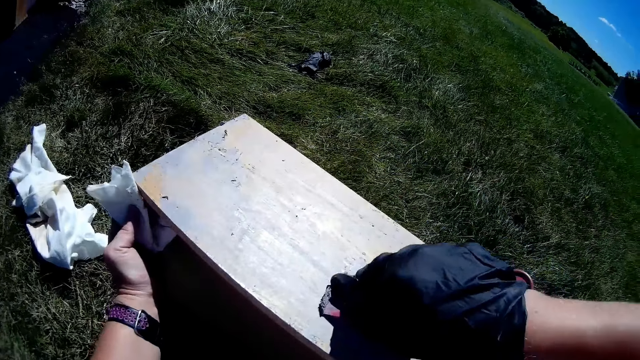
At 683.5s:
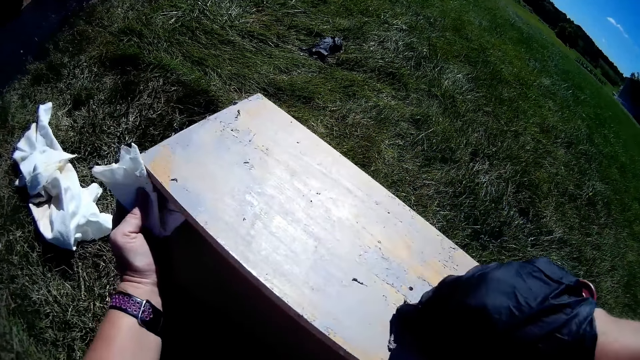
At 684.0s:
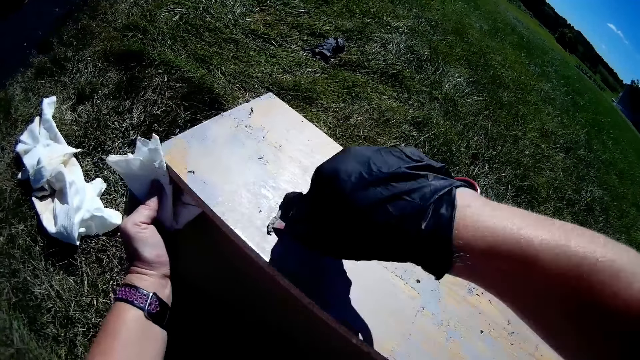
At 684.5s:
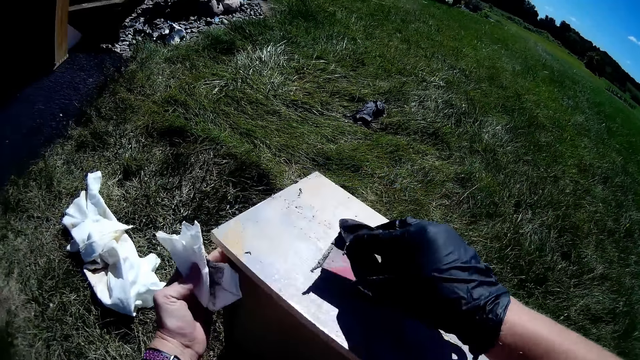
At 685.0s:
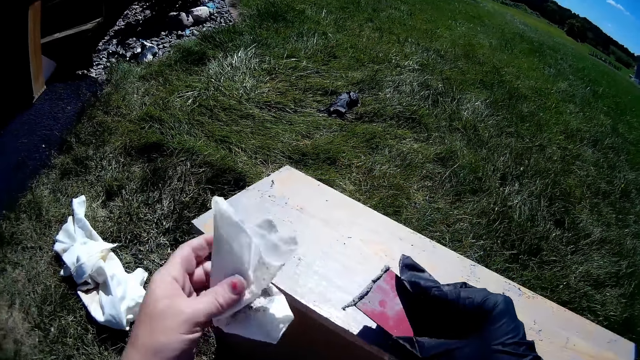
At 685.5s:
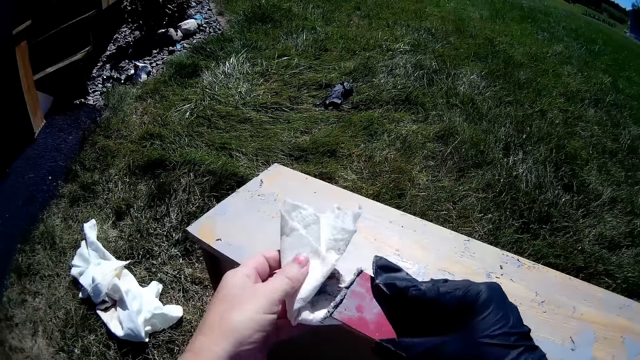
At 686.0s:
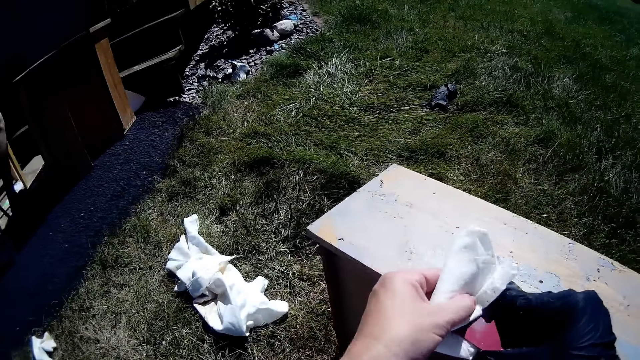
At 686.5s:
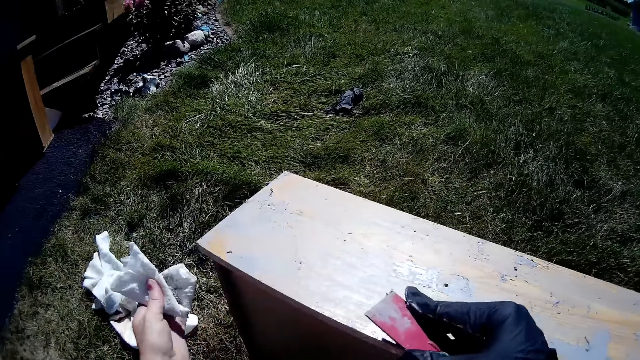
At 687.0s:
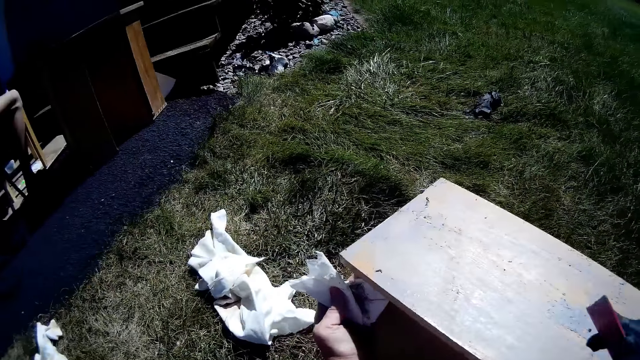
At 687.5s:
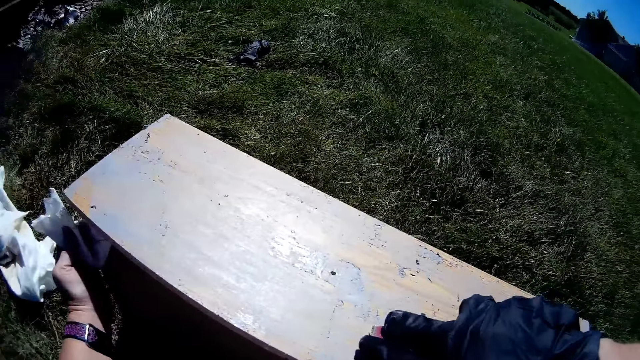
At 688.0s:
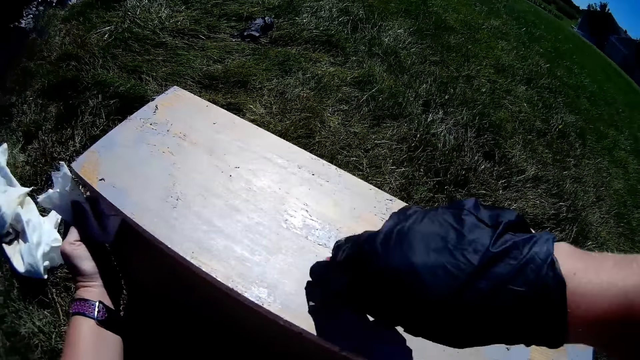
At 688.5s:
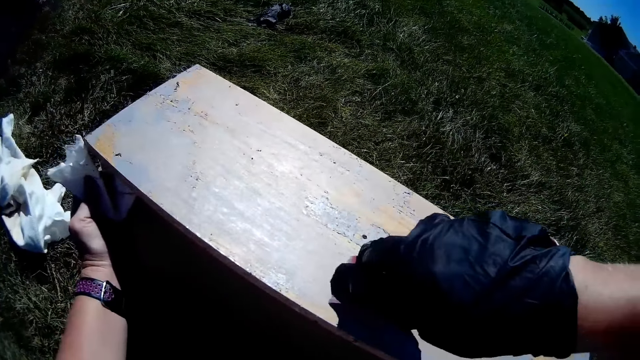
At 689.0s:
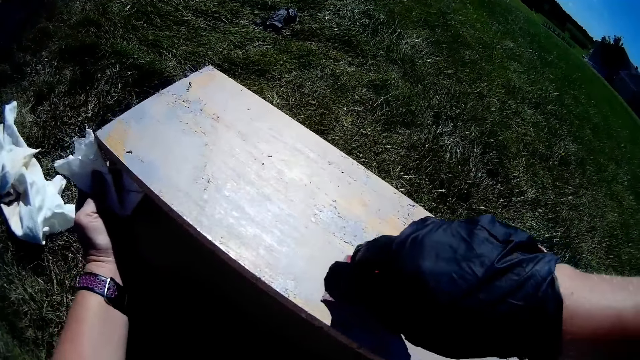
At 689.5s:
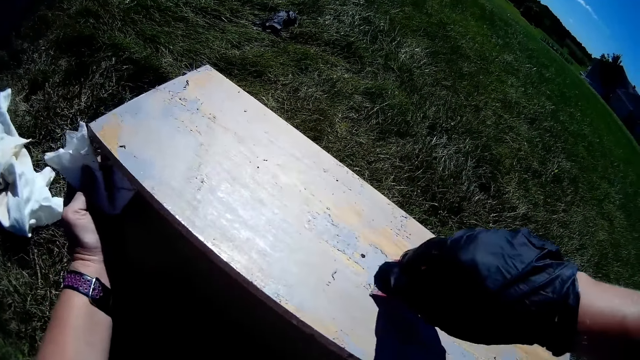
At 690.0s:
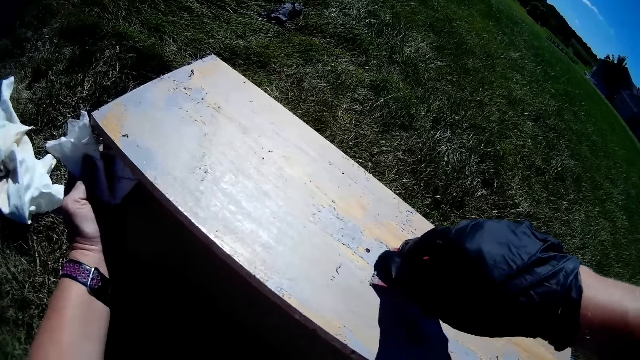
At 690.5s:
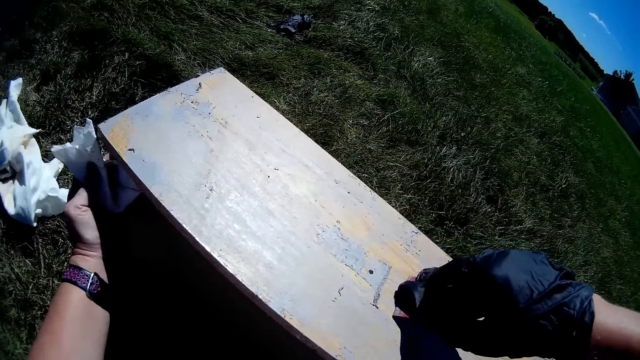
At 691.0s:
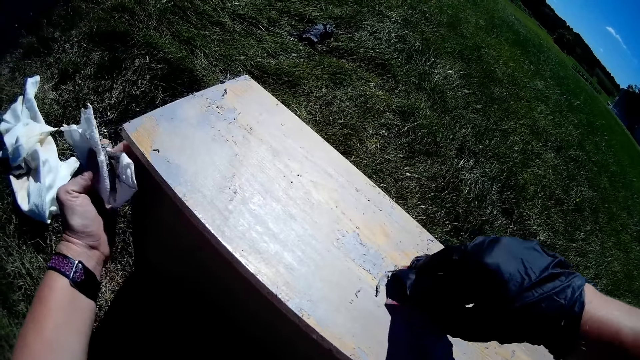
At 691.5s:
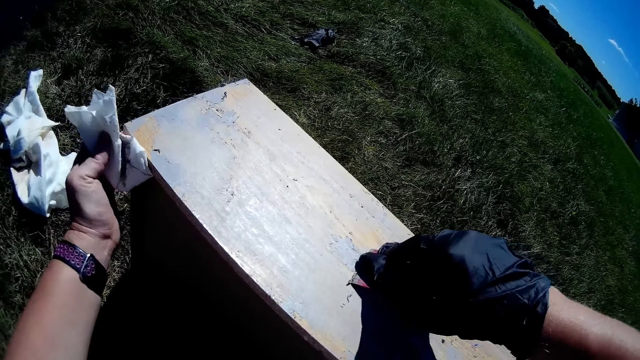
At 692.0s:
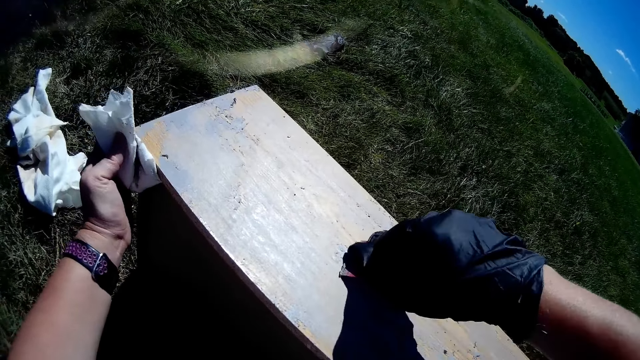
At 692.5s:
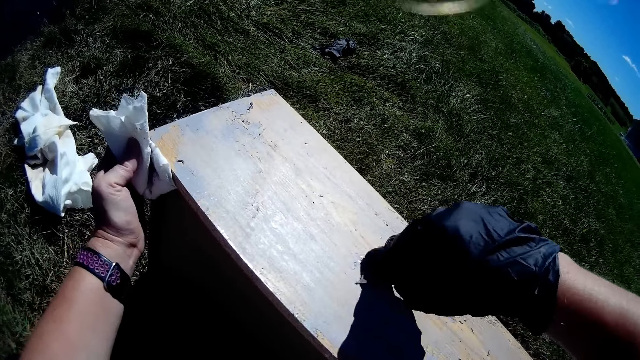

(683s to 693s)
The camera wearer wipes the paint scraper with a fabric or white paper. They scrape paint off the drawer with the paint scraper.

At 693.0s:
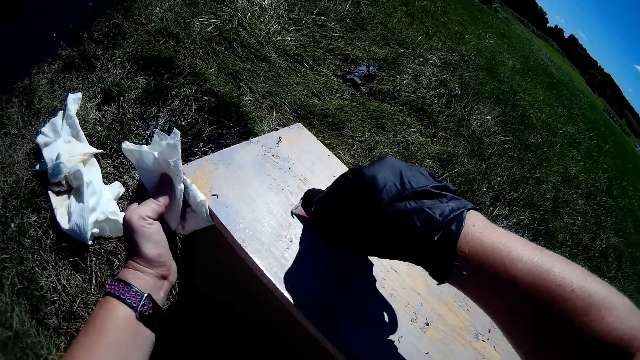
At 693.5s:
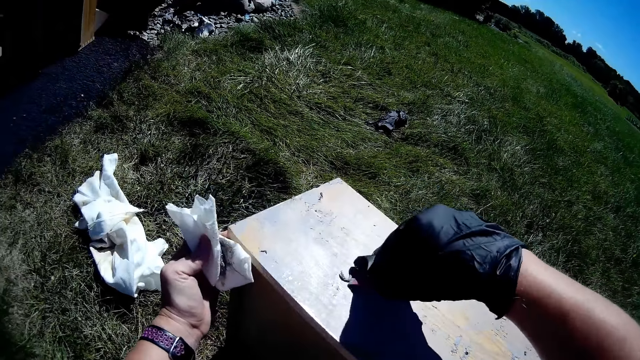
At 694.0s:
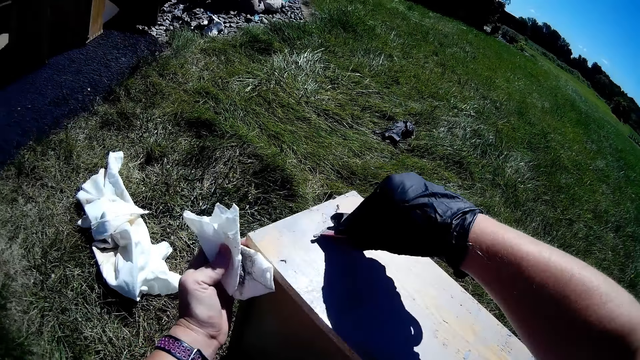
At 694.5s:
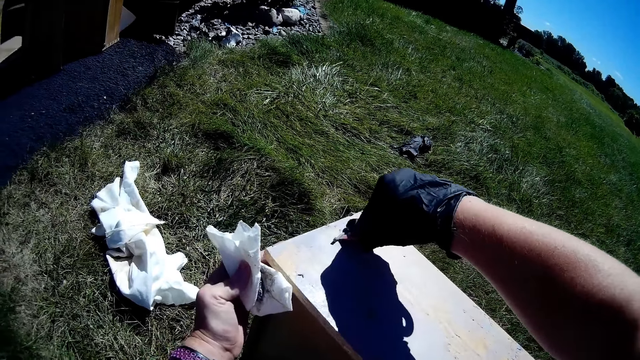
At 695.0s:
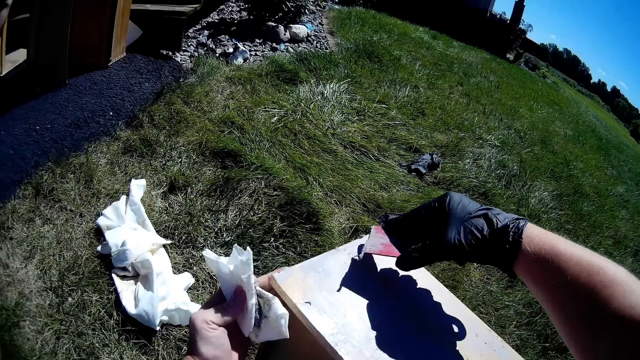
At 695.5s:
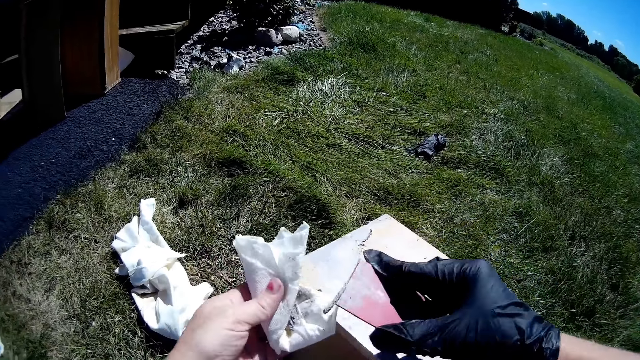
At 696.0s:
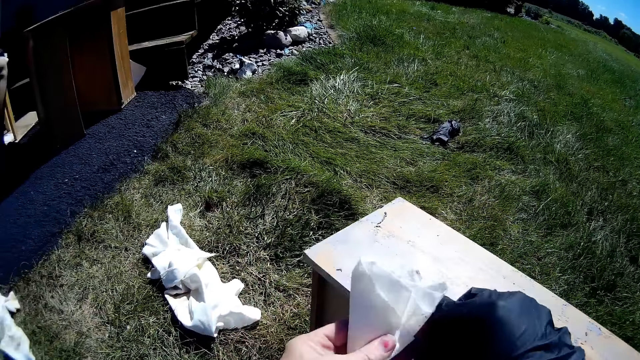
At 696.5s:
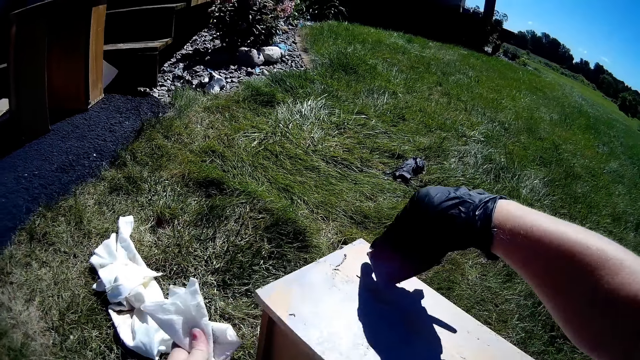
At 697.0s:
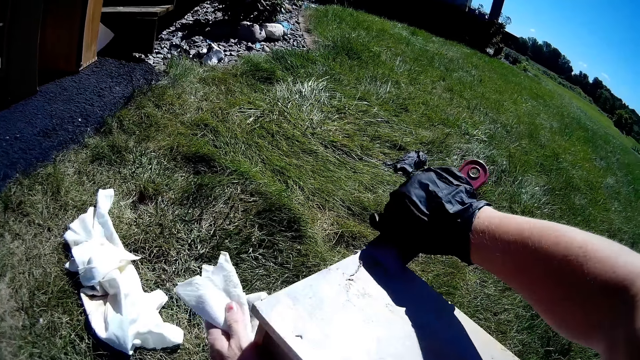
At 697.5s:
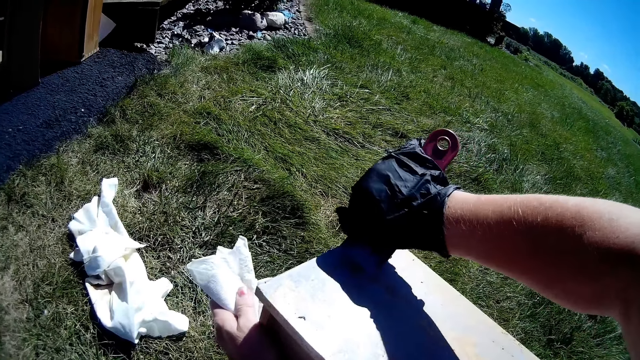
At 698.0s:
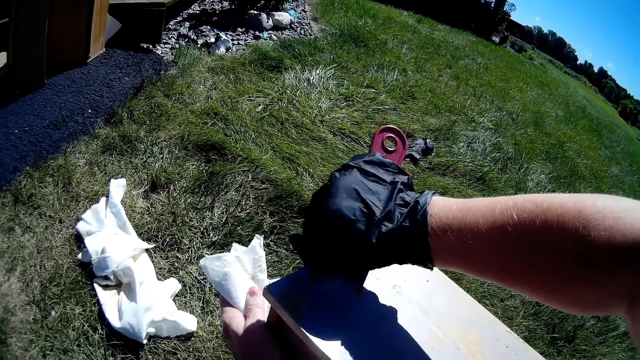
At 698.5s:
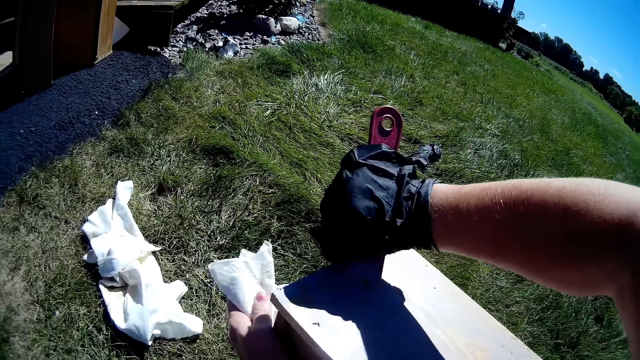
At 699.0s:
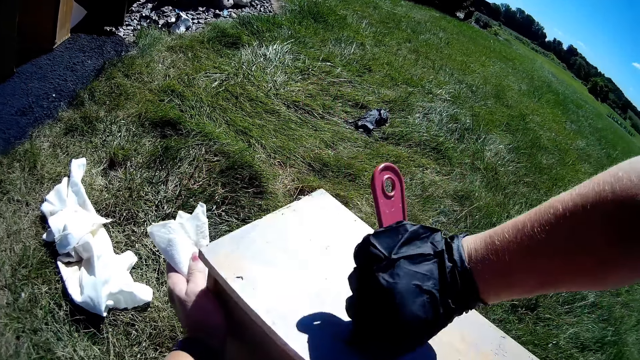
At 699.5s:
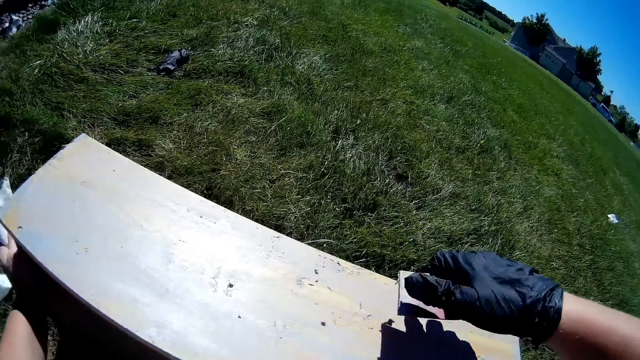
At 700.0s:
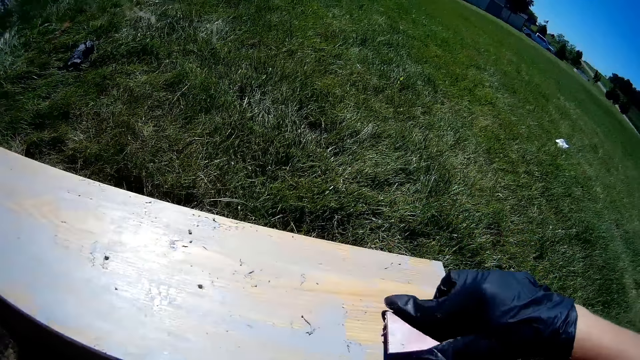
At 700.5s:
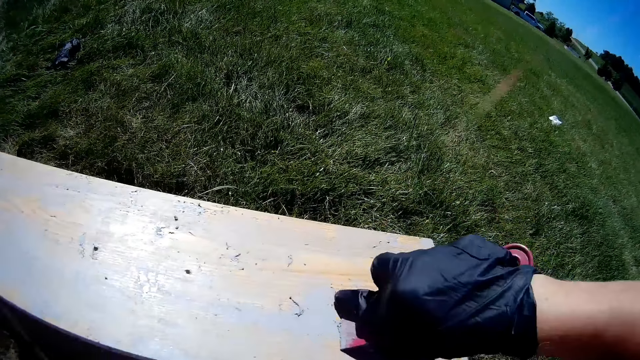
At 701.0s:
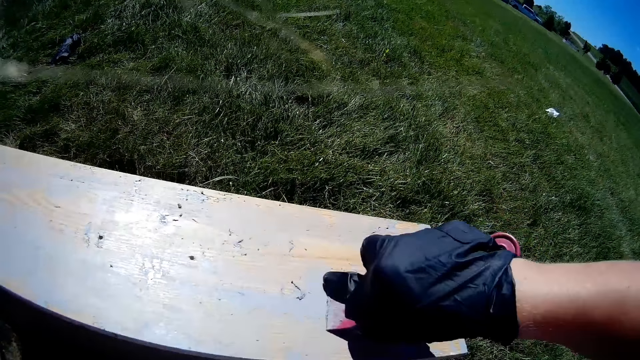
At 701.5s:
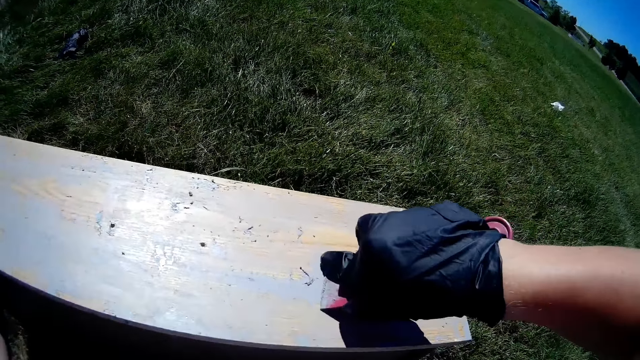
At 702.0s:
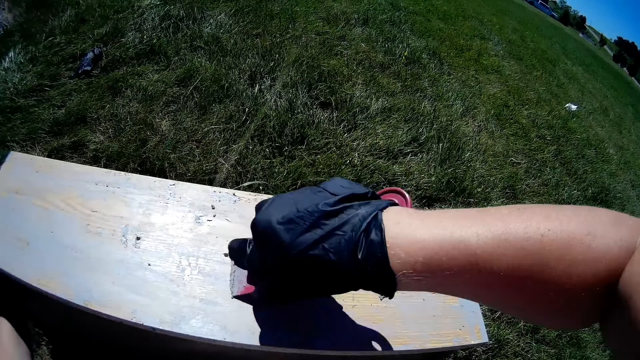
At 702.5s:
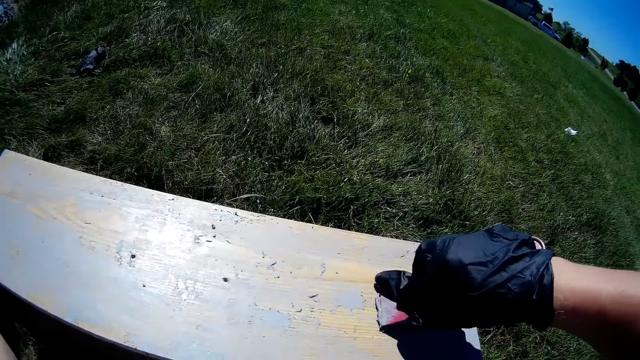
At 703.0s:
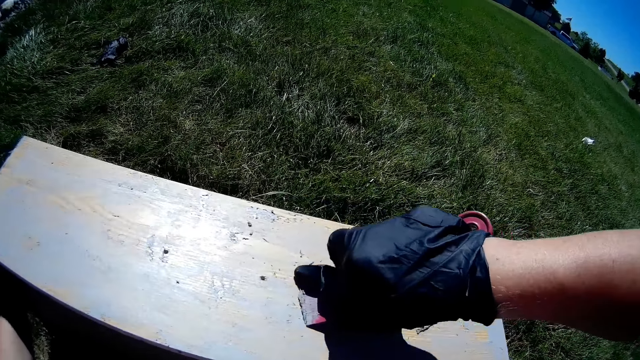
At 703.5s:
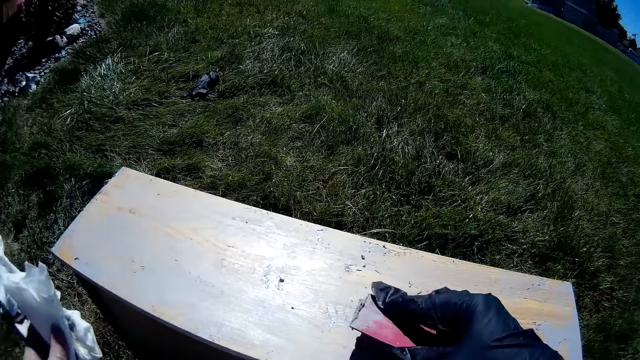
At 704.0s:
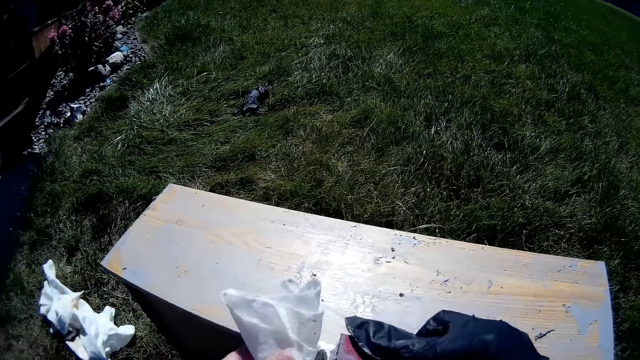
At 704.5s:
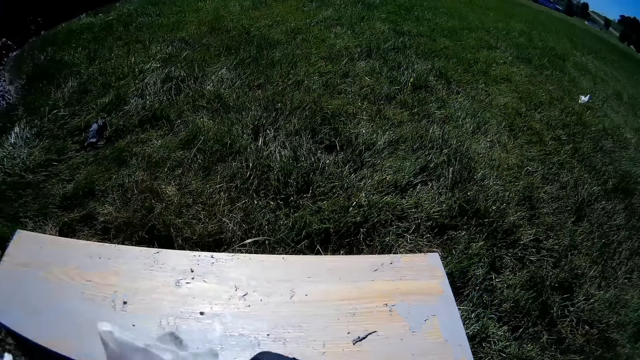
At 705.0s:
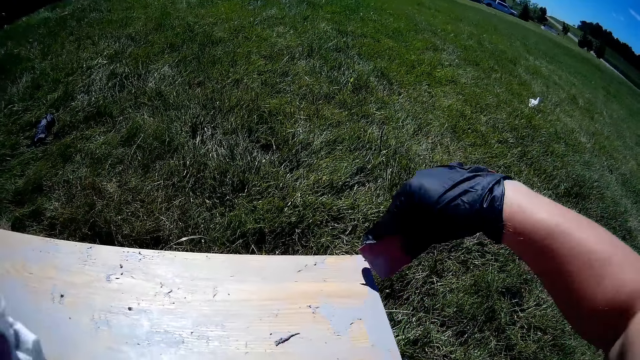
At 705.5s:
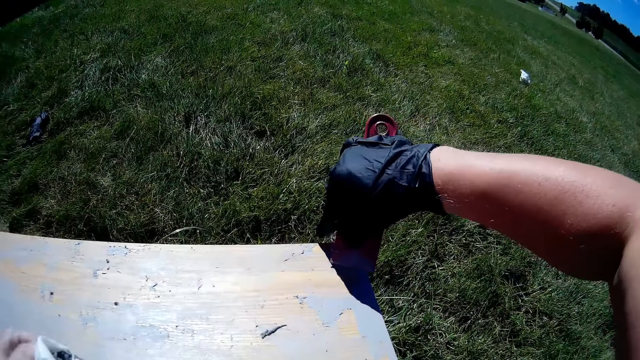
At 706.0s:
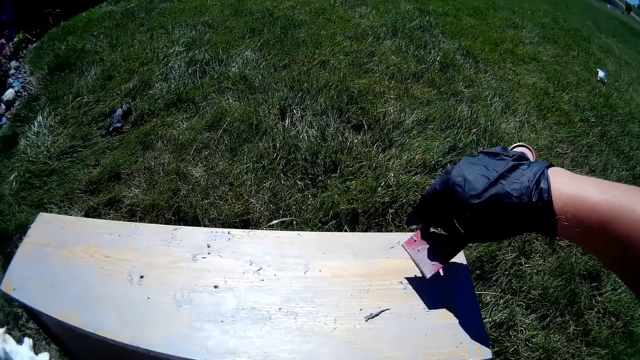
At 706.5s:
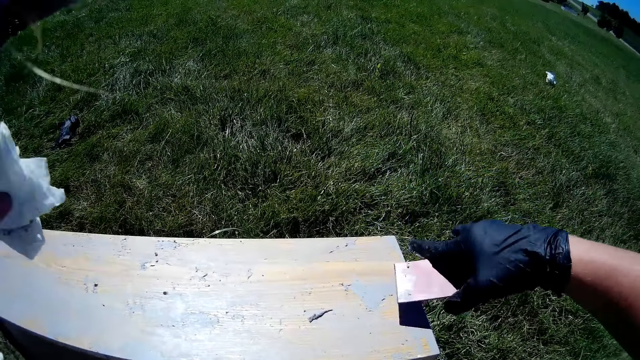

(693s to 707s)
The camera wearer wipes the paint scraper with a fabric or white paper. They scrape paint off the drawer with the paint scraper. They wipe the paint scraper with the fabric or white paper. They scrape paint off the drawer with the paint scraper. They move the scraper on the wooden structure.
